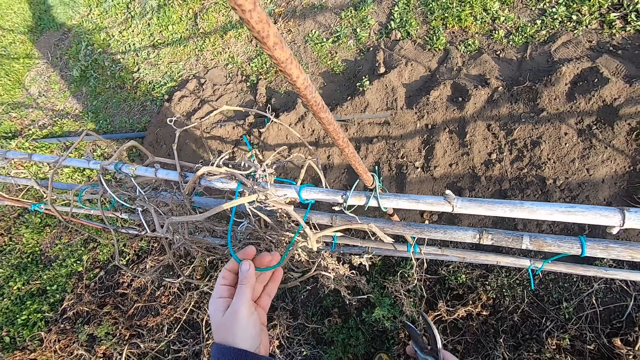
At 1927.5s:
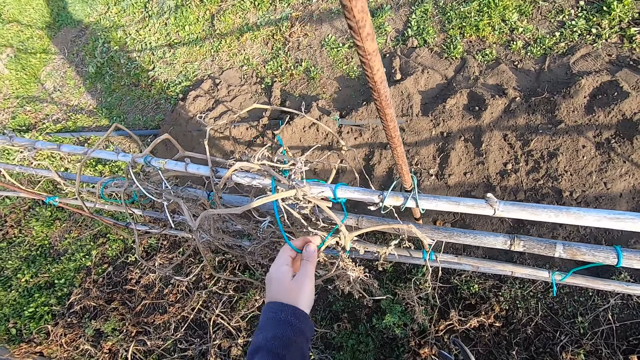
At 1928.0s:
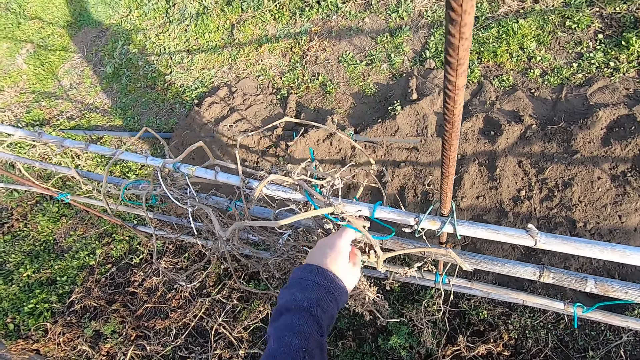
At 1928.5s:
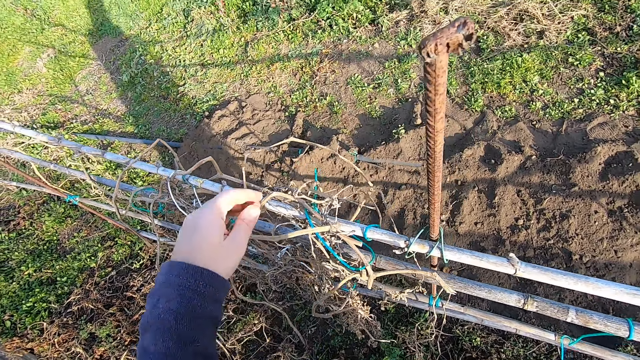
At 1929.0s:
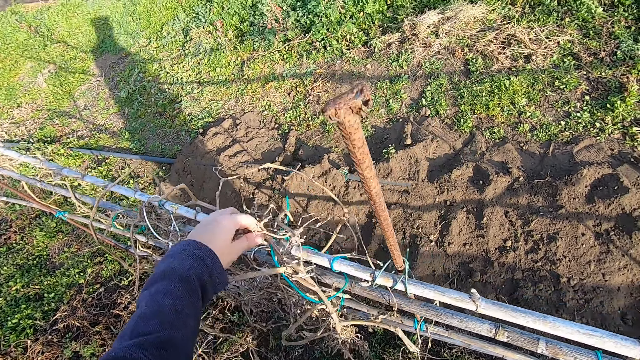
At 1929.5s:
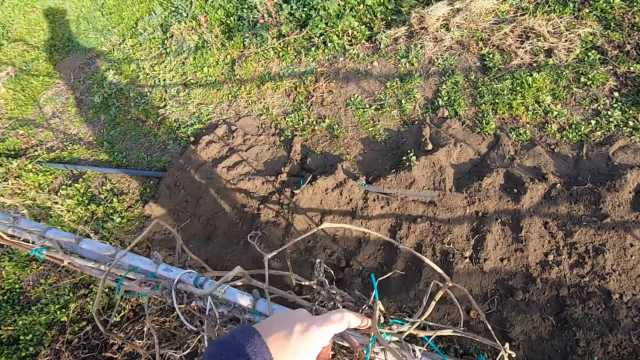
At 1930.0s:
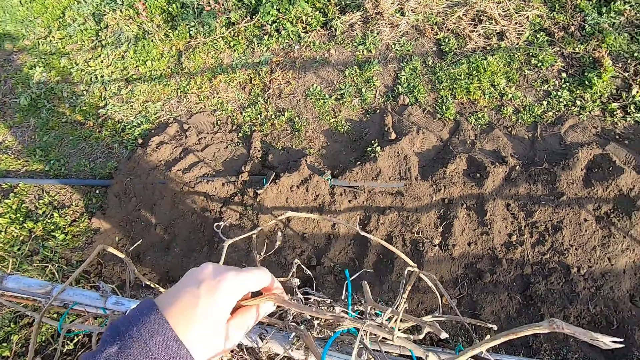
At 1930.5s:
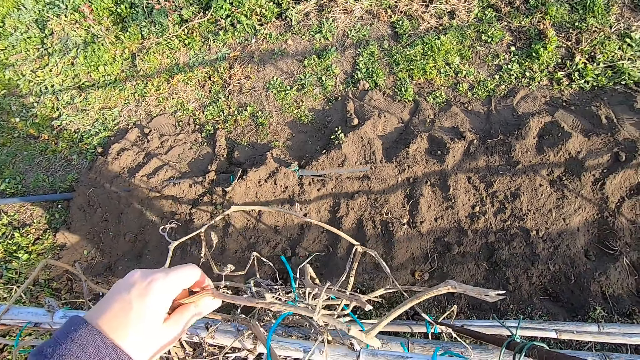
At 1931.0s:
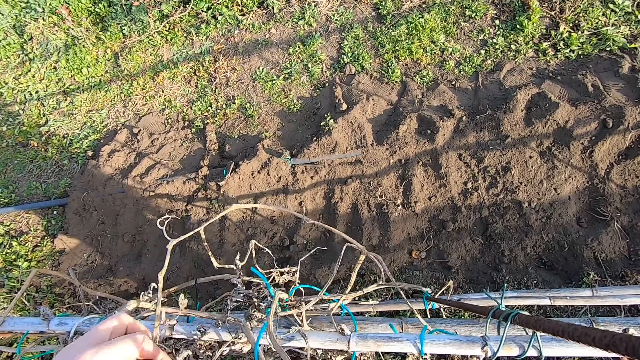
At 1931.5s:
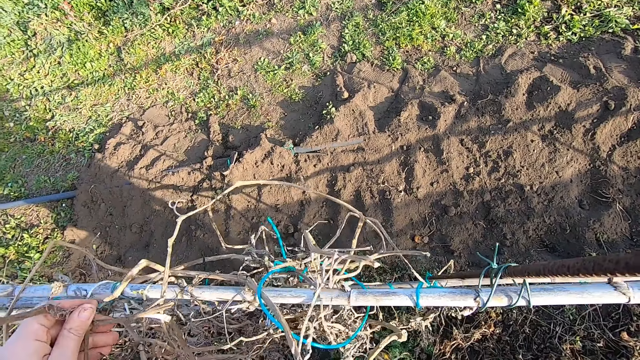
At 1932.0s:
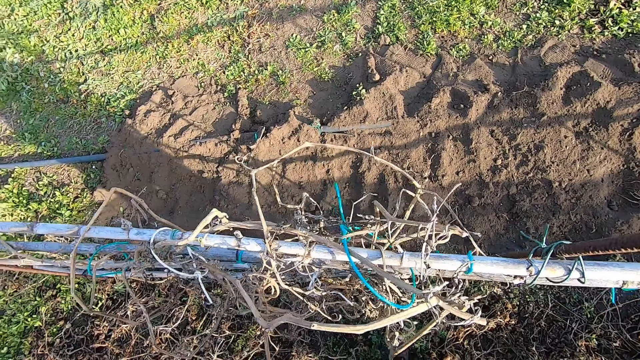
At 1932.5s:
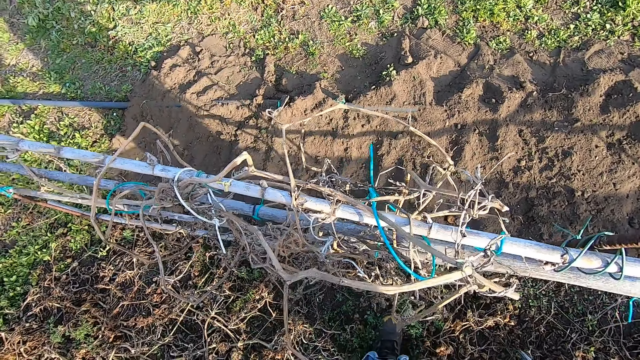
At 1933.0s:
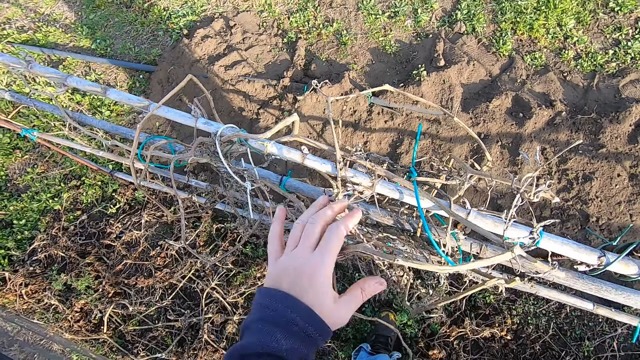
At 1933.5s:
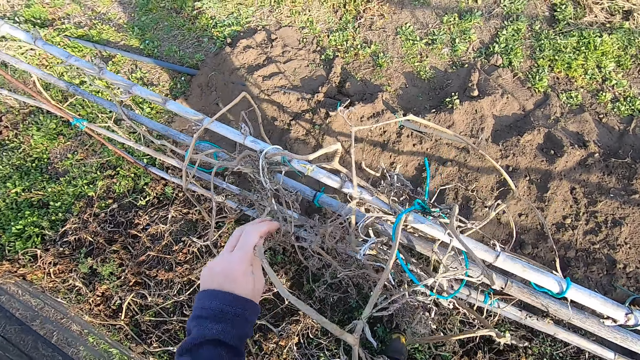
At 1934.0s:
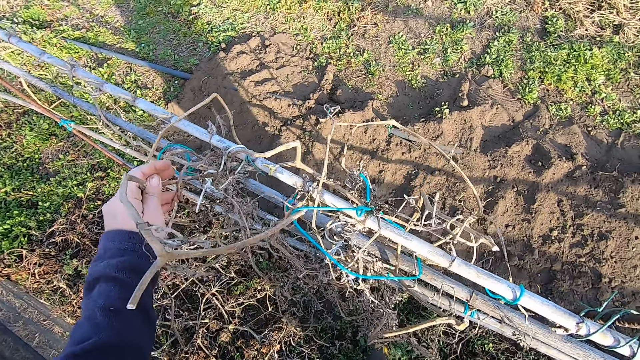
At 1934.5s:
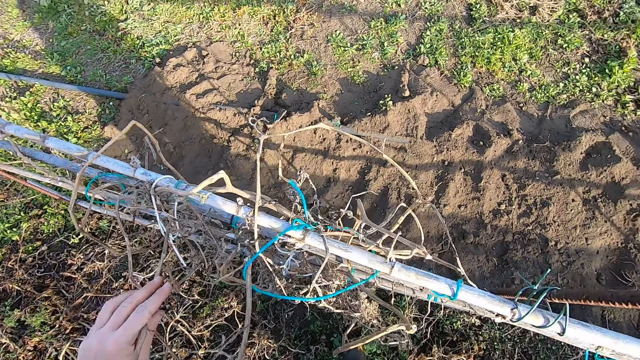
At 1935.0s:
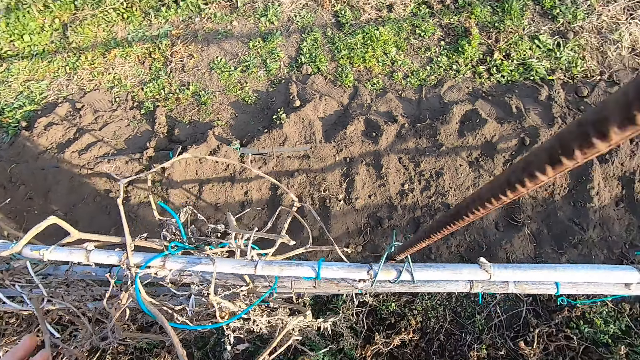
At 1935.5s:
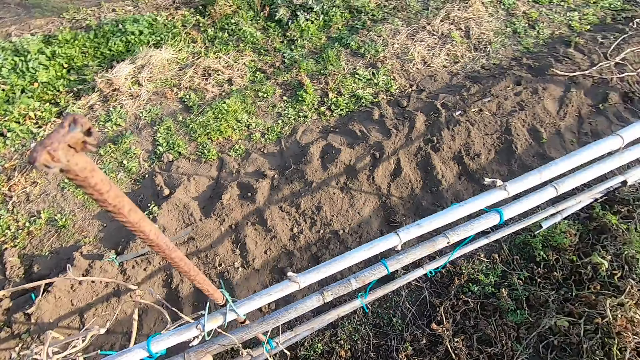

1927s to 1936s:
The camera wearer drops the rope. He breaks off a part of the dried plant with his left hand. He holds the climber plant. He untangles the dried plant. He holds the climber plant.

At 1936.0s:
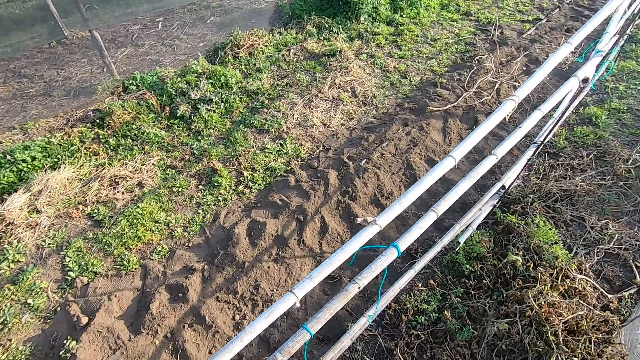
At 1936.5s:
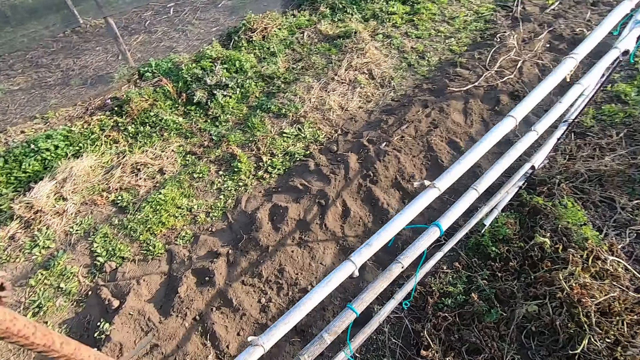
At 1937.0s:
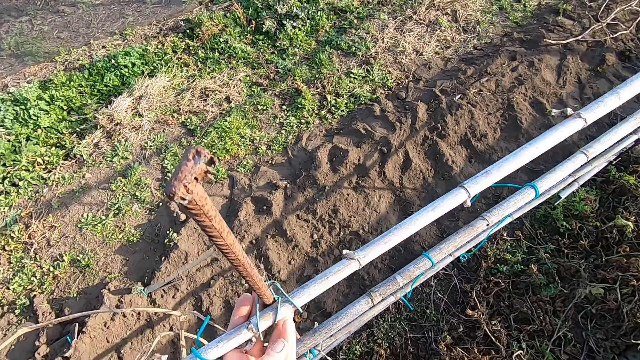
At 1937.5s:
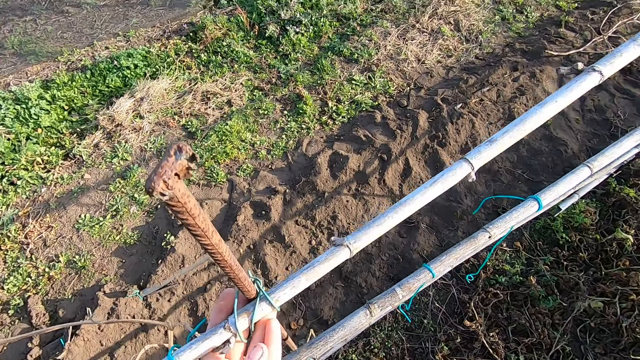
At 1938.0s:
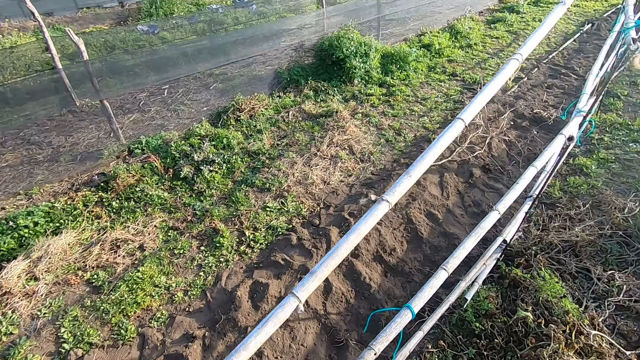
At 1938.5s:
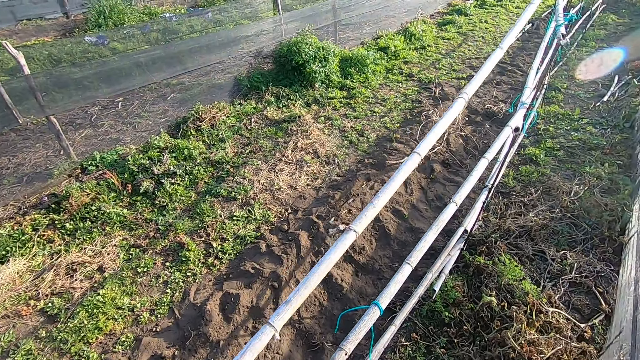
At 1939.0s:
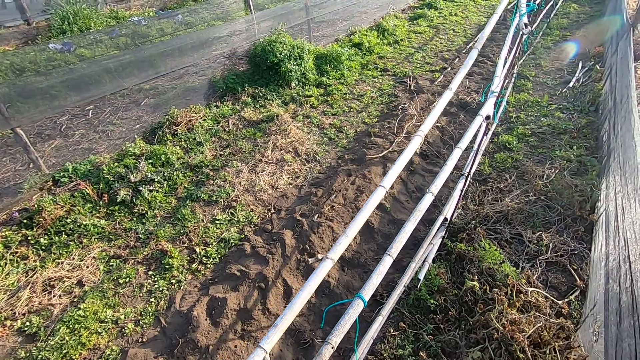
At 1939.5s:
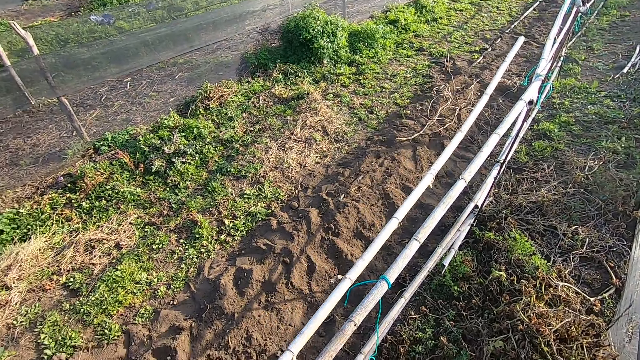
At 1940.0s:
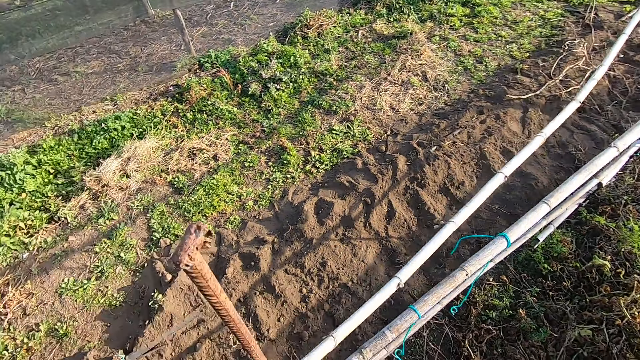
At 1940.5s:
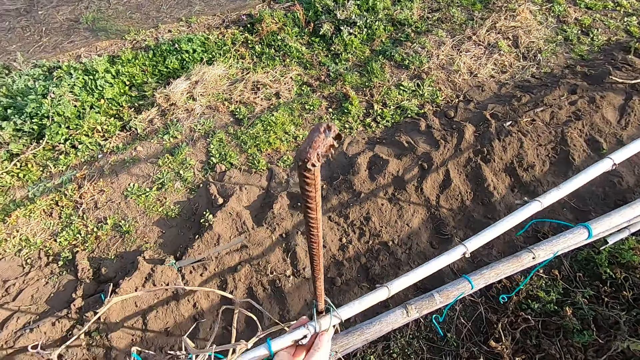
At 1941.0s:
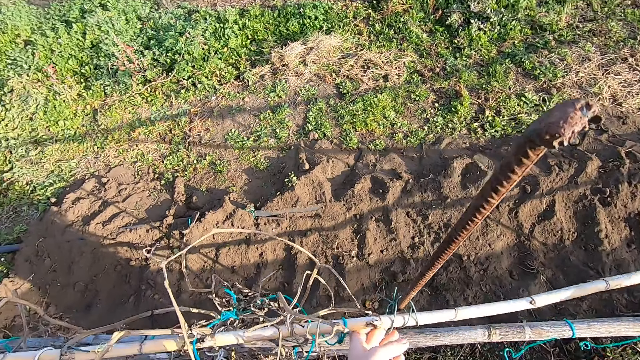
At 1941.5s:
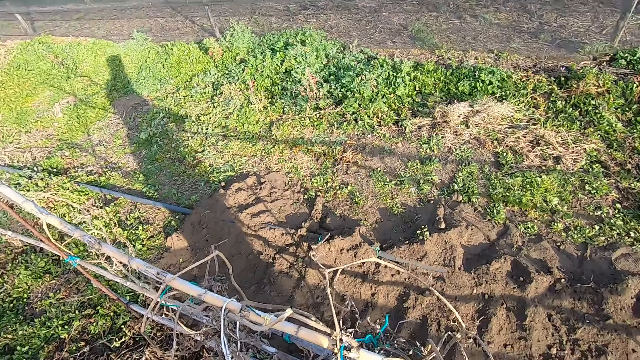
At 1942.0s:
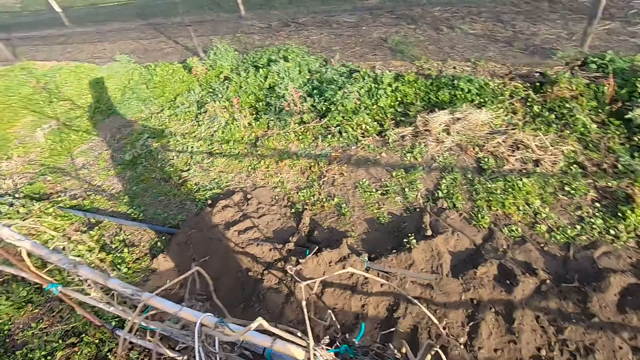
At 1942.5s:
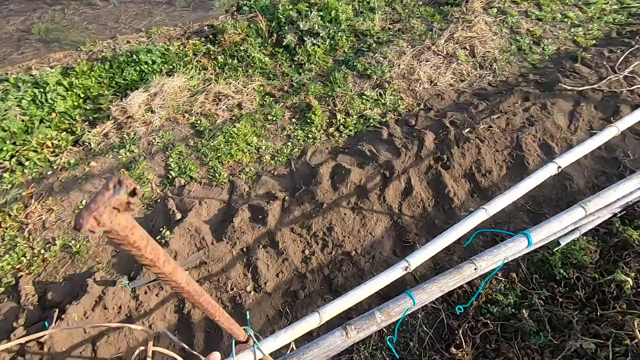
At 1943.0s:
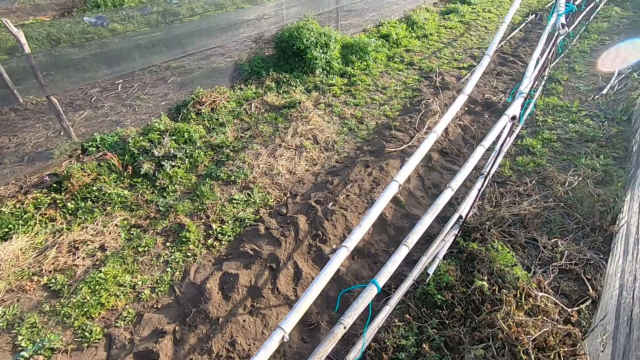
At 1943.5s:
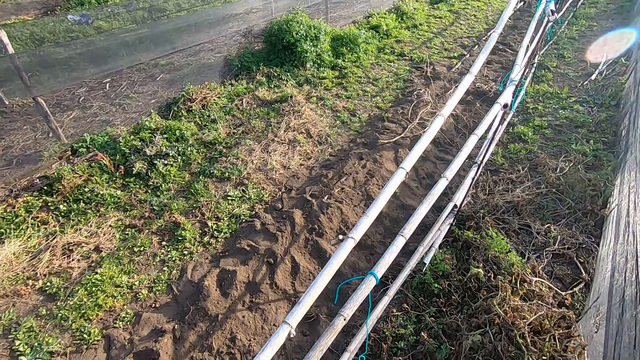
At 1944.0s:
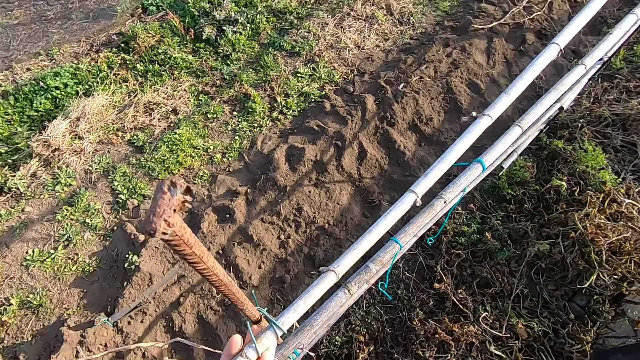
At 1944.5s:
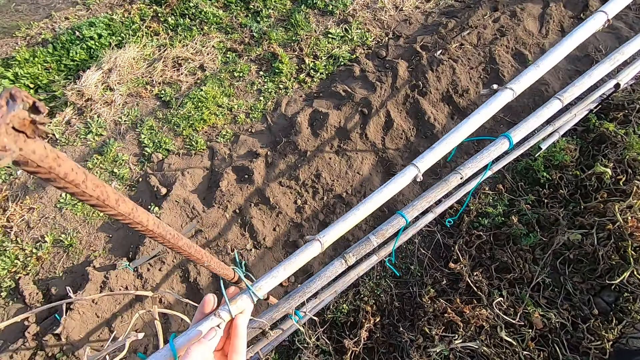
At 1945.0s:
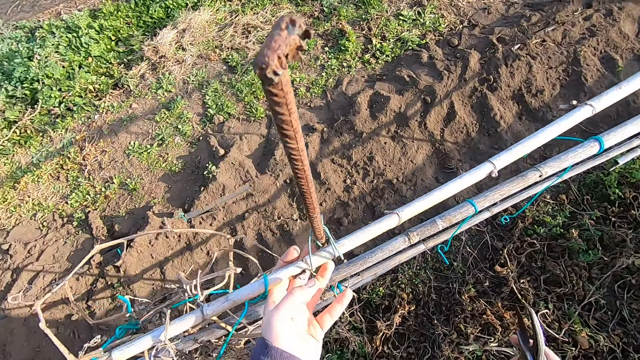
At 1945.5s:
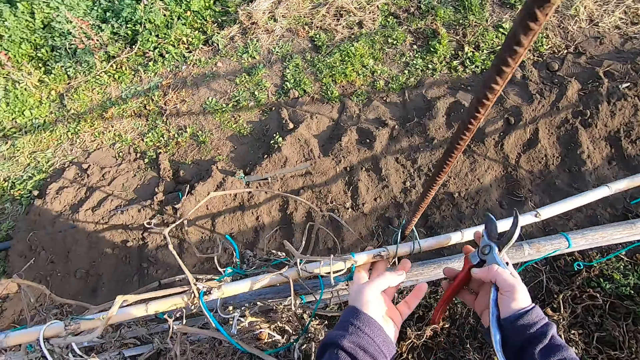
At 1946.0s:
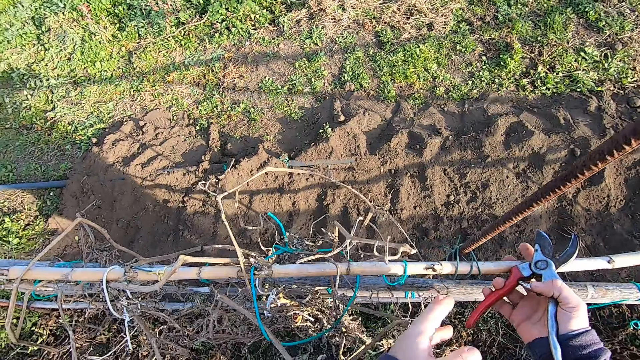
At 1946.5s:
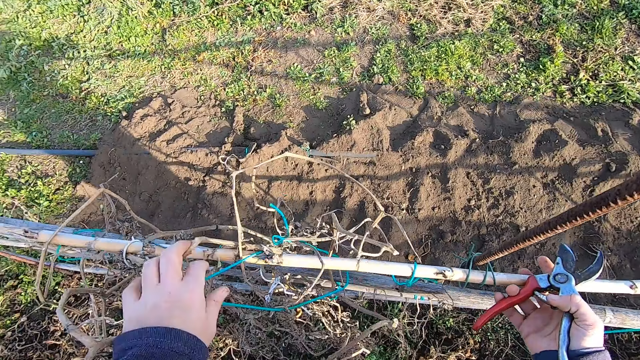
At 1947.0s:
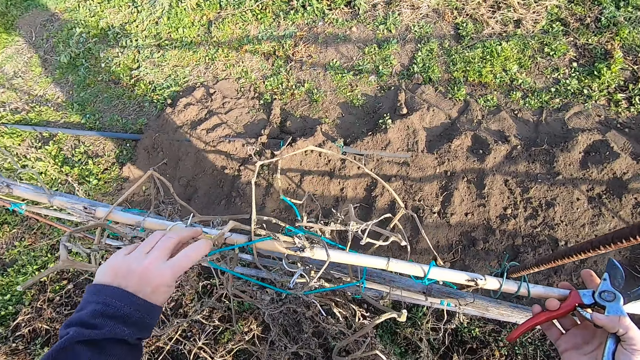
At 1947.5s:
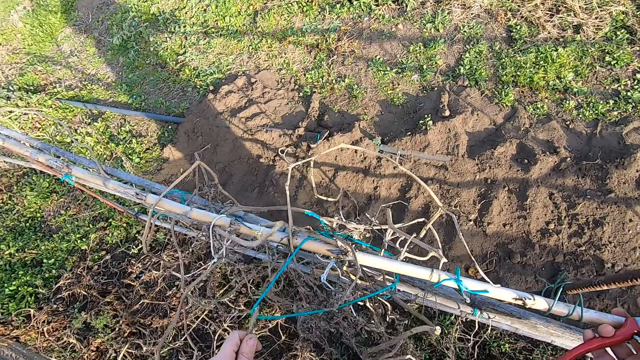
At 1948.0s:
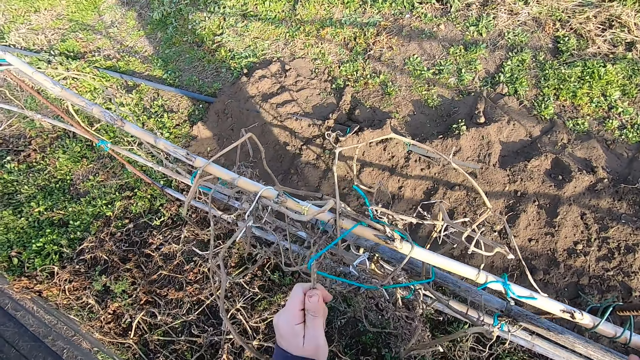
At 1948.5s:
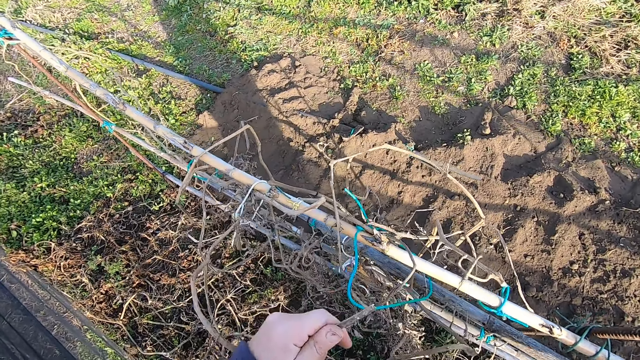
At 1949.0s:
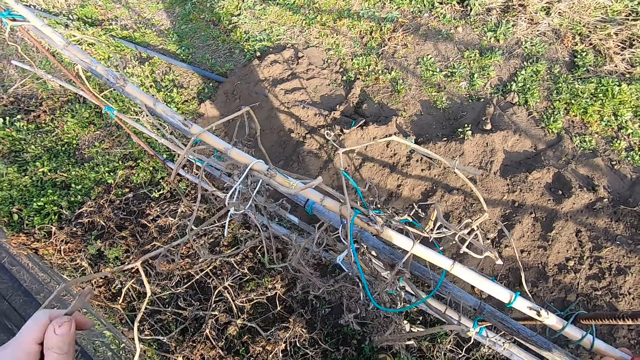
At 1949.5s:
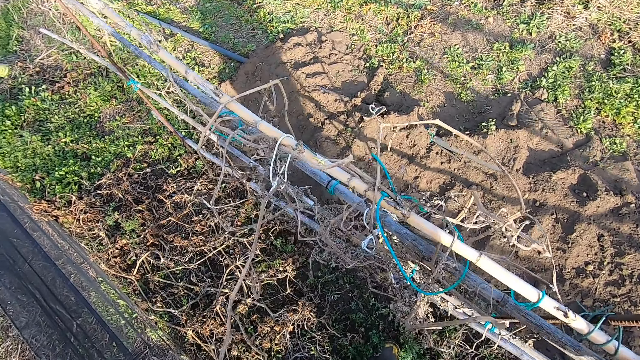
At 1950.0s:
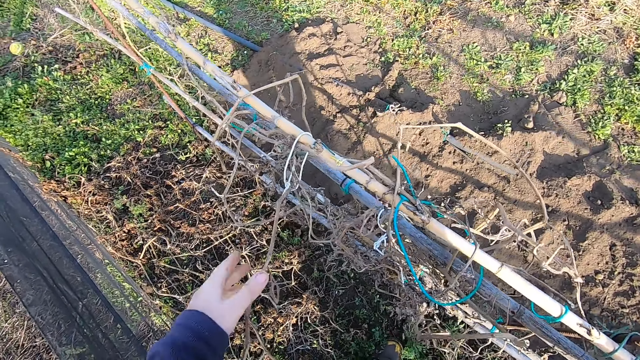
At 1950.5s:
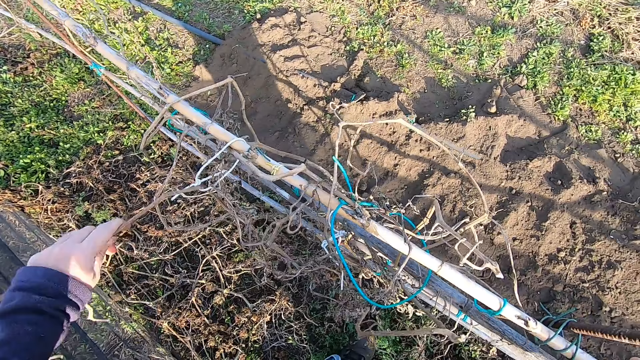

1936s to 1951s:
The camera wearer turns around. He raises a bamboo stick from a bamboo fence with his left hand. He holds the bamboo. He looks around. He drops the bamboo stick. He holds the bamboo stick with his left hand. He looks around. He holds the bamboo. He supports the bamboo stick with his right hand. He untangles the dried plant. He holds the rope. He breaks a climber plant, holds the climber plant and pulls the climber plant.
